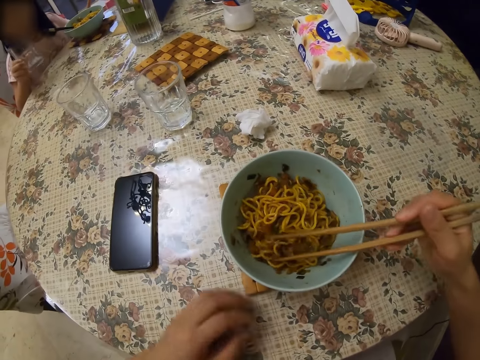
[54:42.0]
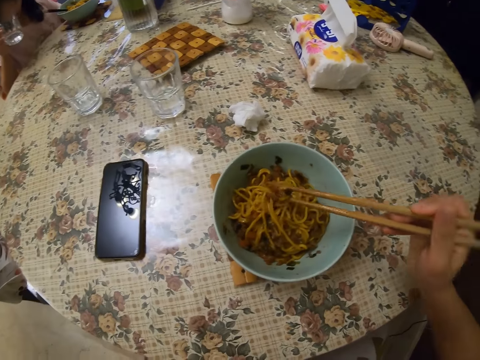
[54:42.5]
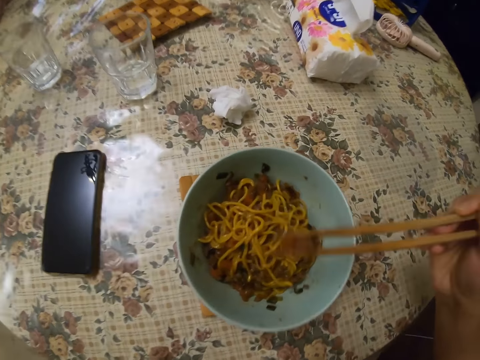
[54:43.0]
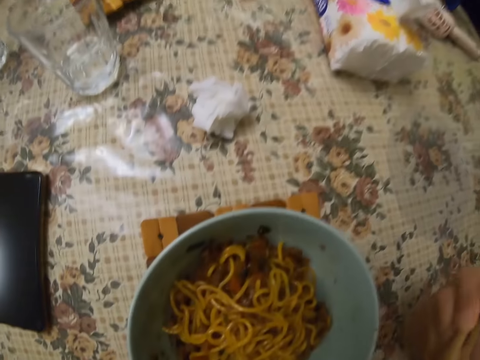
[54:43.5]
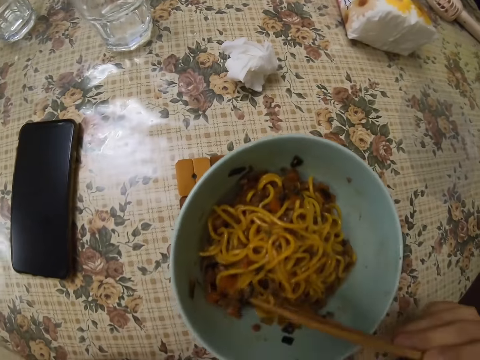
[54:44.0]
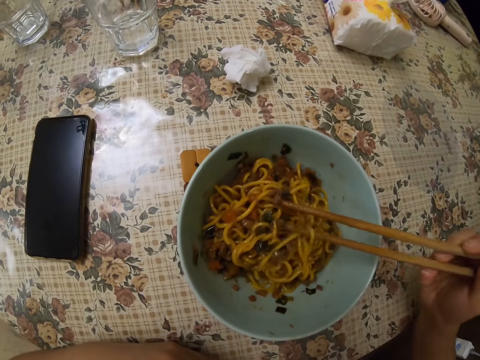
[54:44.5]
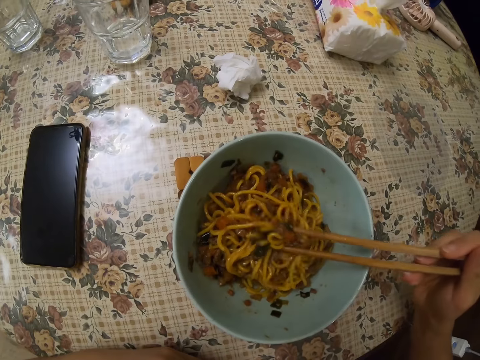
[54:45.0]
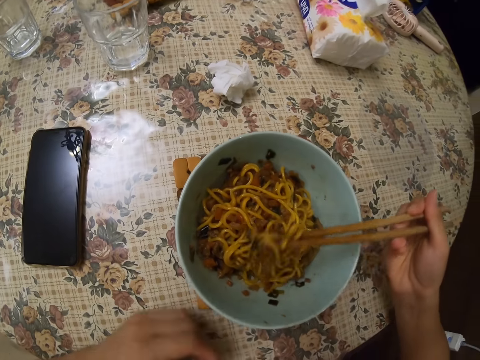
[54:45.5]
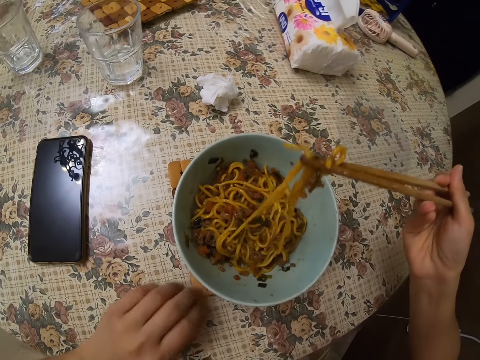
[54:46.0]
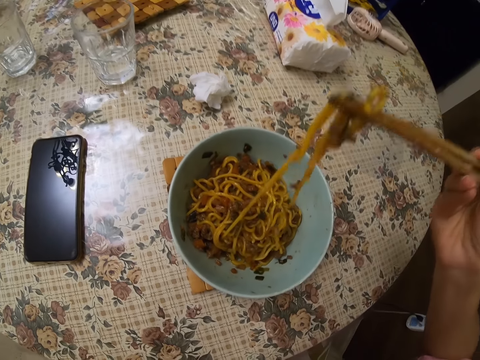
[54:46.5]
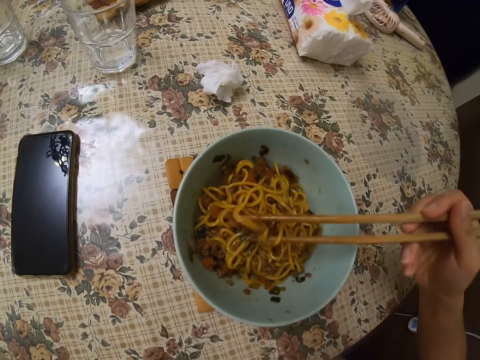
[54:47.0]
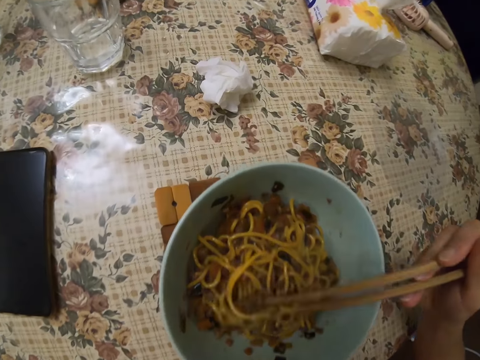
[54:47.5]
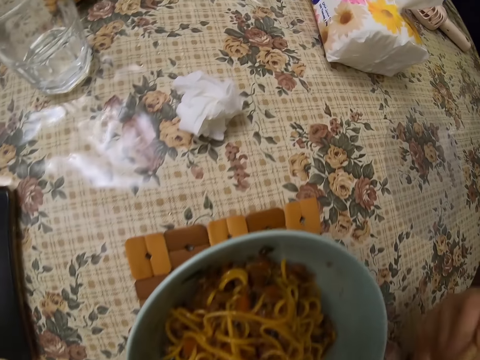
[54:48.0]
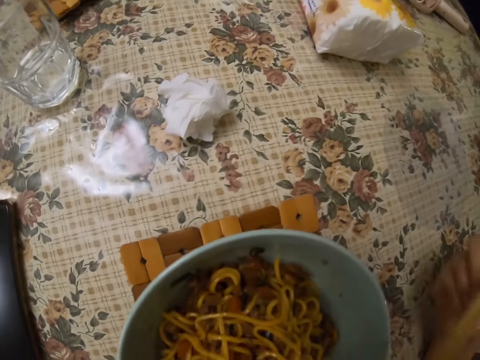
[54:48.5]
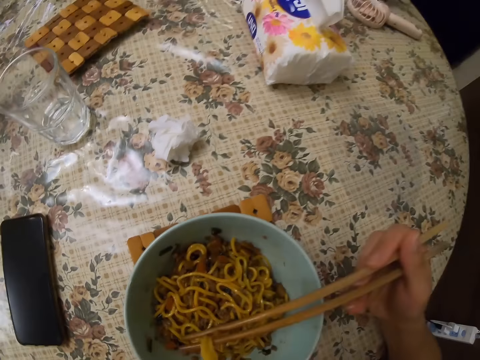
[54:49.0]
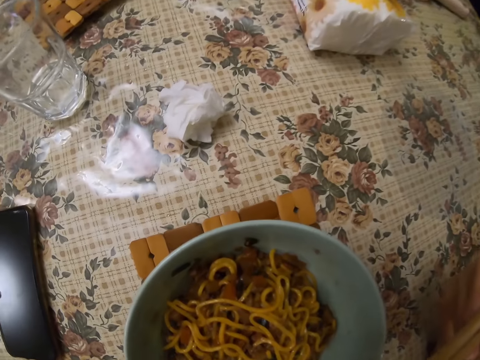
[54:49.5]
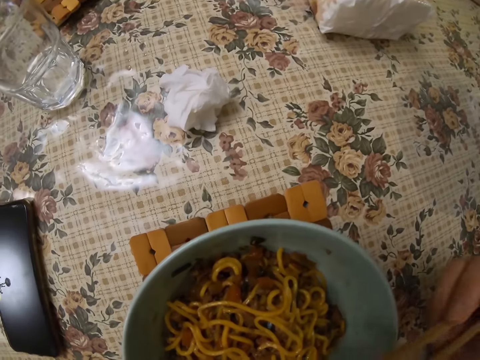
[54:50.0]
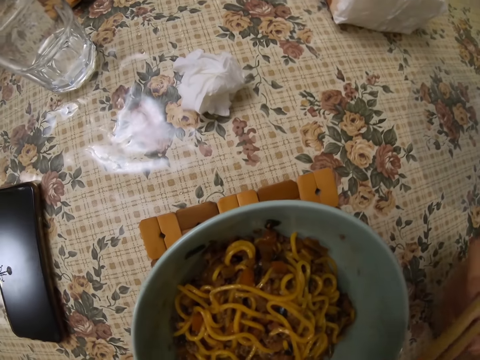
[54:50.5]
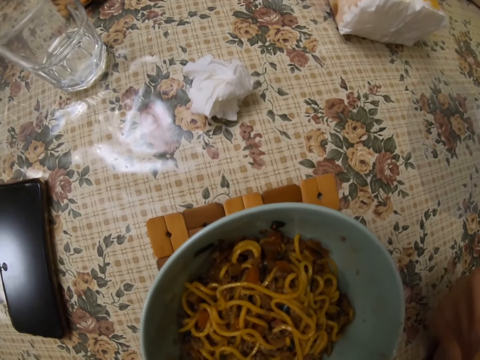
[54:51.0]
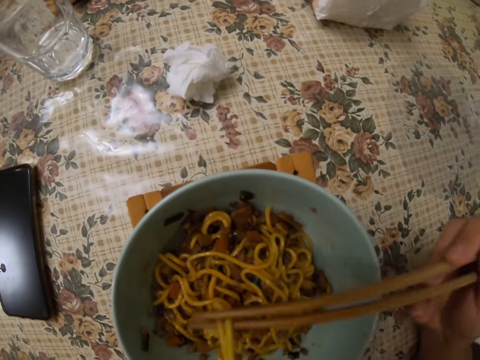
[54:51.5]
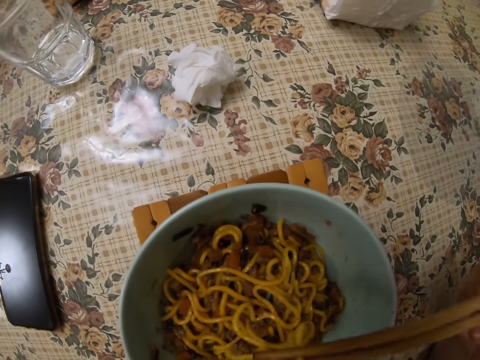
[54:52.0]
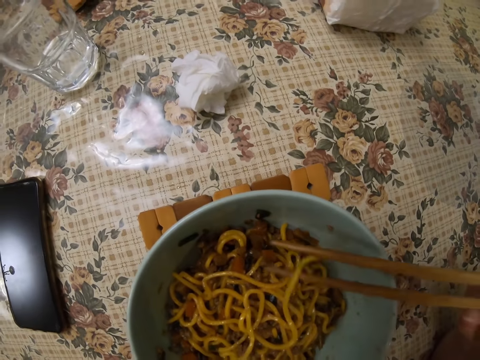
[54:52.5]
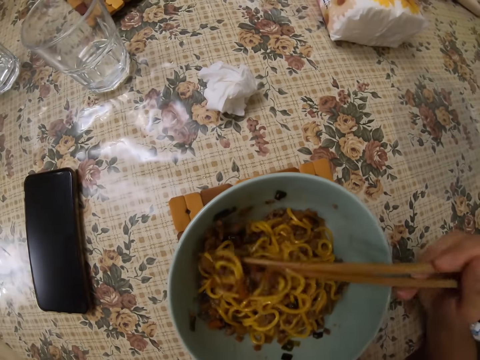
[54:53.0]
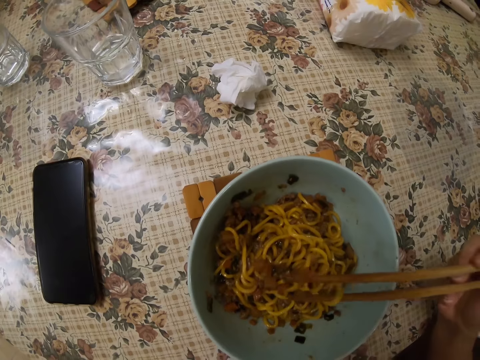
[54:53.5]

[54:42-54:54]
A child drinks water. The camera wearer eats the meat with a chopstick. They eat the noodles.

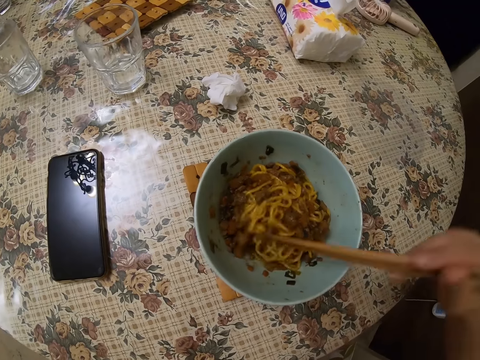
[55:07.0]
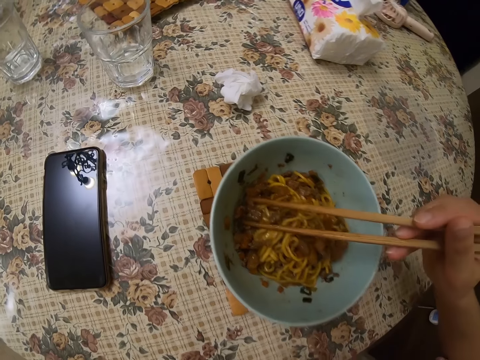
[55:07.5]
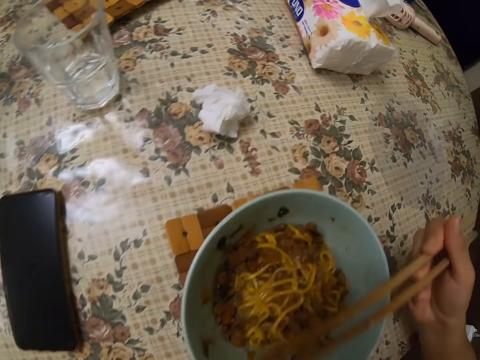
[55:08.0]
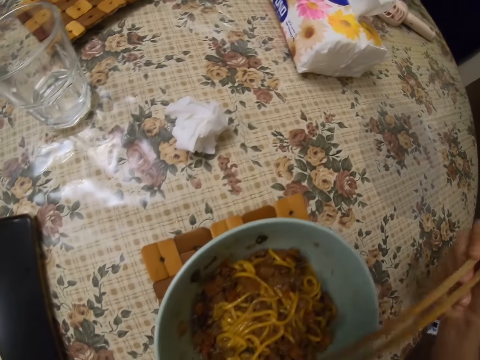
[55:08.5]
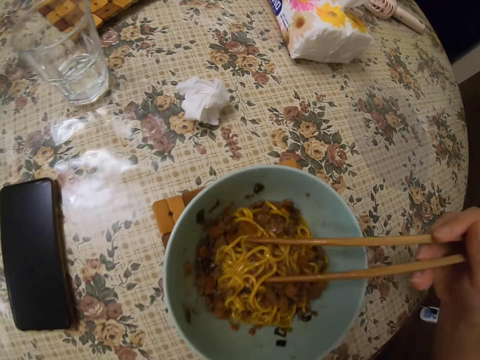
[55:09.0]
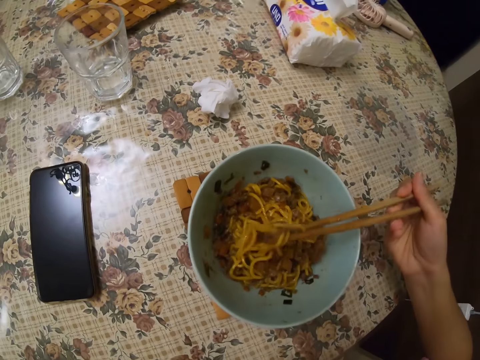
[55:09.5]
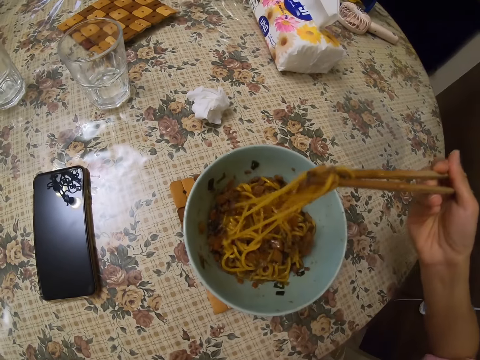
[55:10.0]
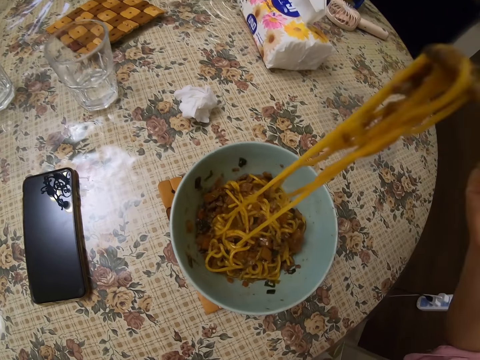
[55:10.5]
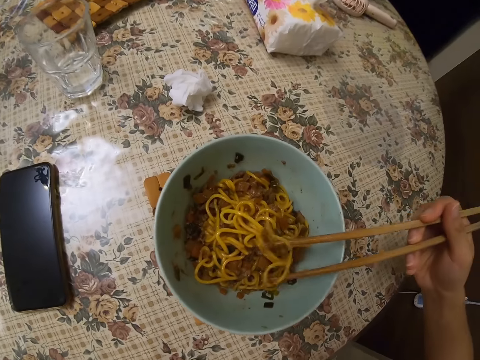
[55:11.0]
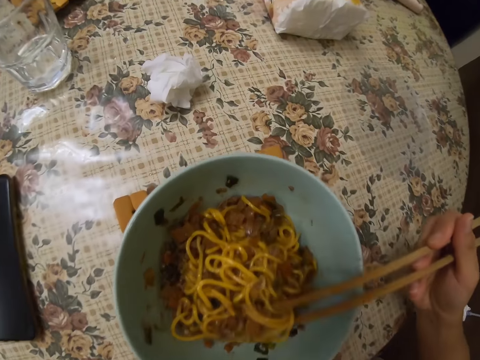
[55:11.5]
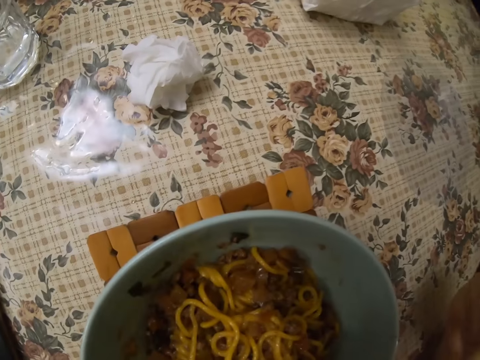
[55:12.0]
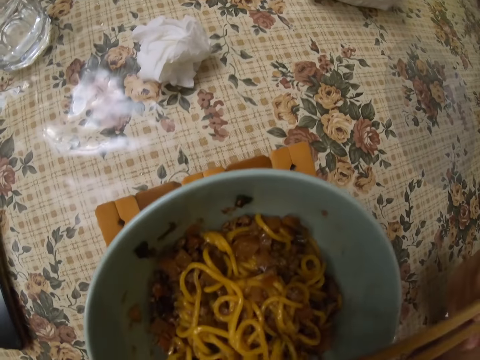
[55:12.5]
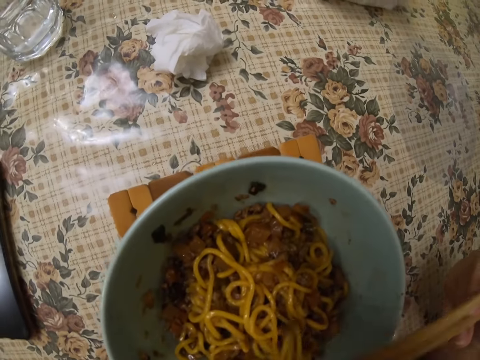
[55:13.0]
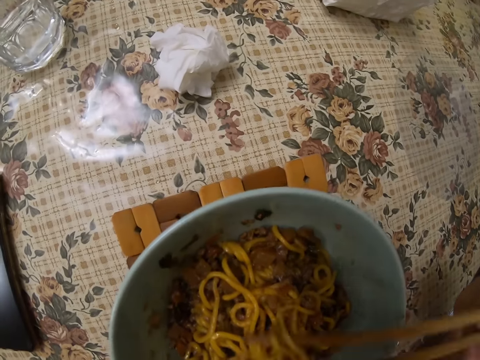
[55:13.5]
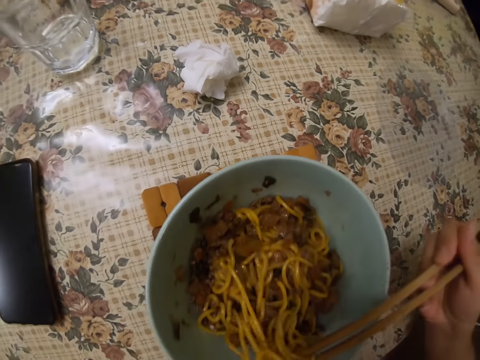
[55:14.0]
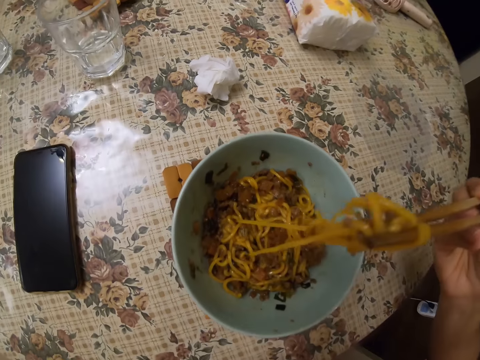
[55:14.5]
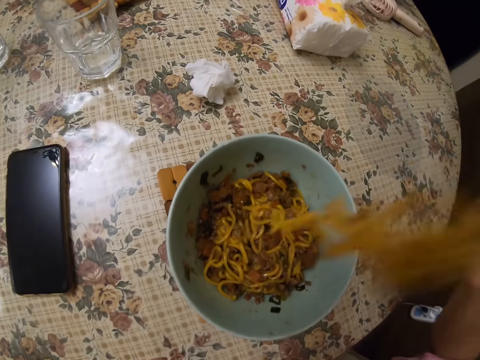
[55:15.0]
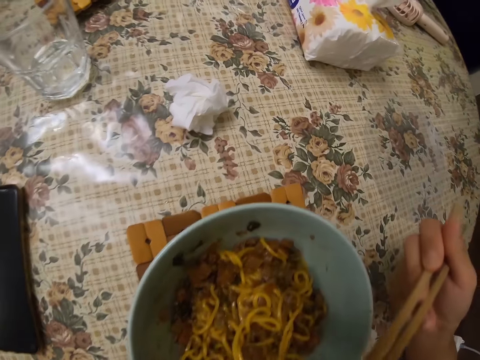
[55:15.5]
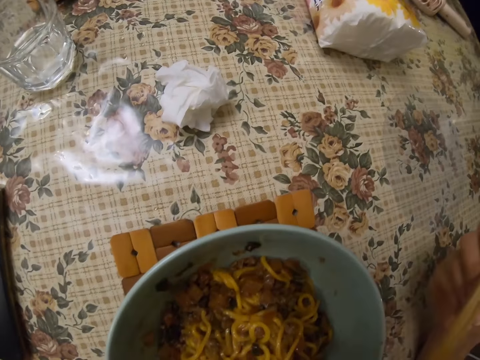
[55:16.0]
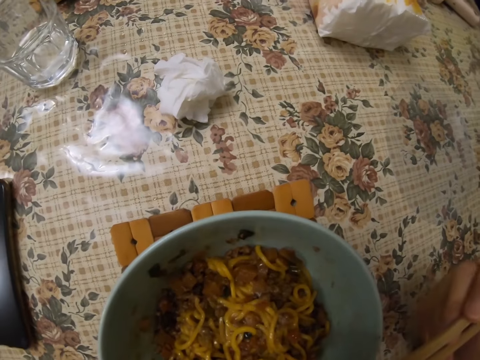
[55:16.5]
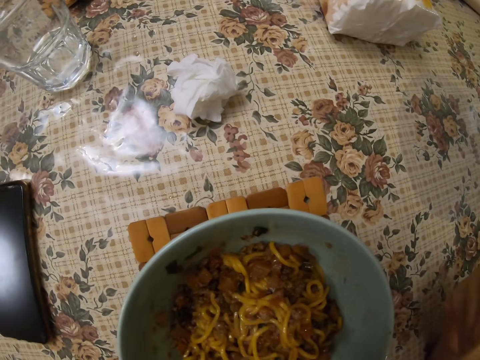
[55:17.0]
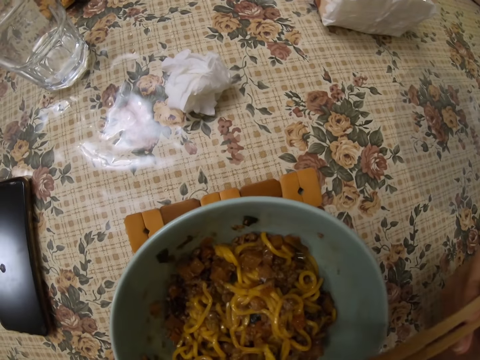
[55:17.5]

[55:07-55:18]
The camera wearer eats the meat. They eat the noodles.
